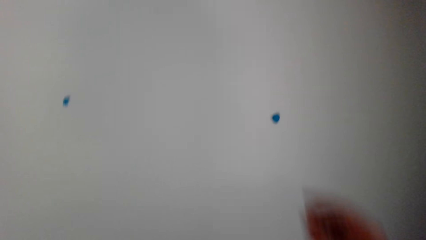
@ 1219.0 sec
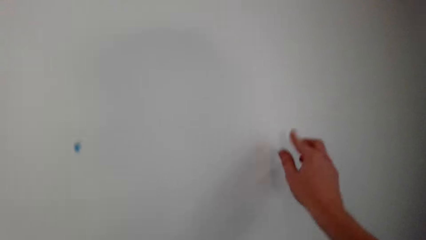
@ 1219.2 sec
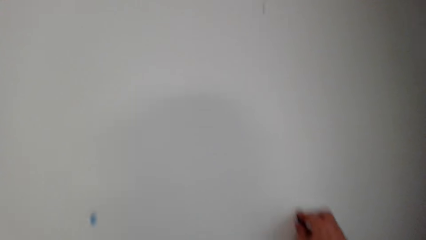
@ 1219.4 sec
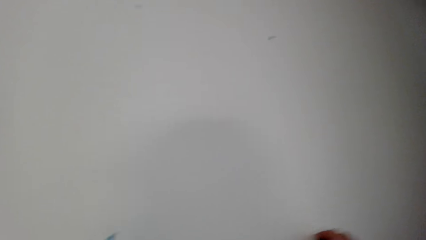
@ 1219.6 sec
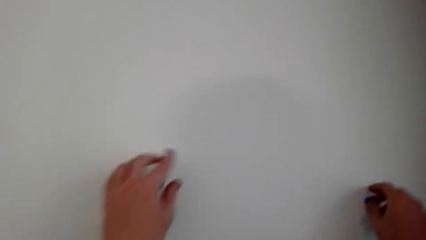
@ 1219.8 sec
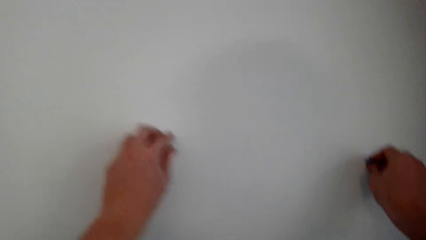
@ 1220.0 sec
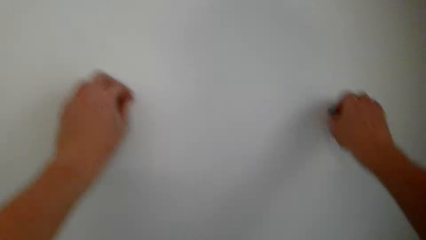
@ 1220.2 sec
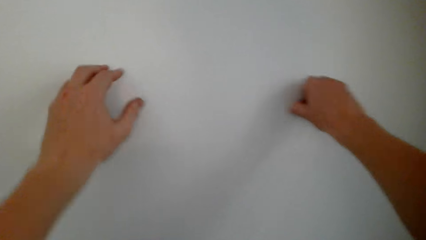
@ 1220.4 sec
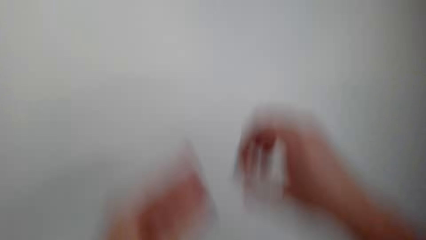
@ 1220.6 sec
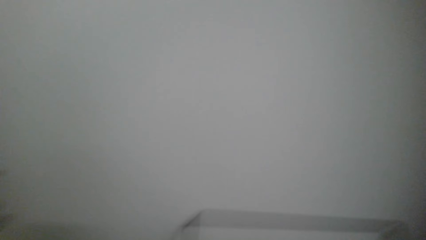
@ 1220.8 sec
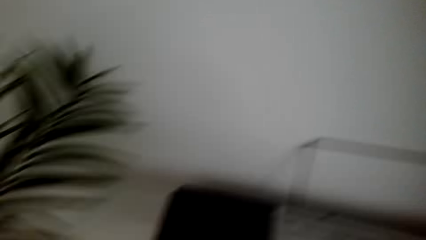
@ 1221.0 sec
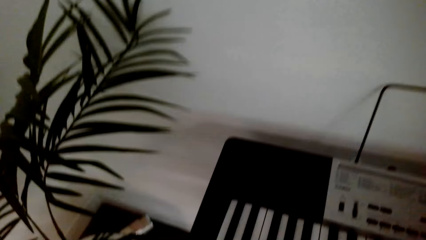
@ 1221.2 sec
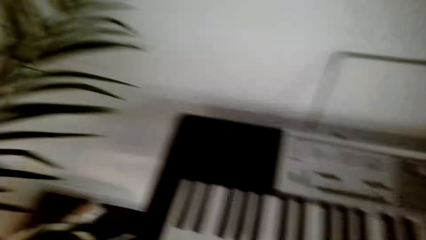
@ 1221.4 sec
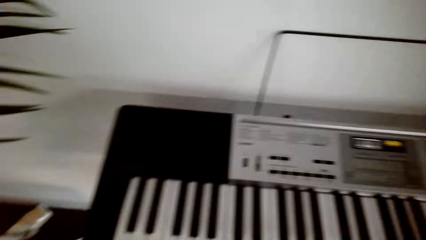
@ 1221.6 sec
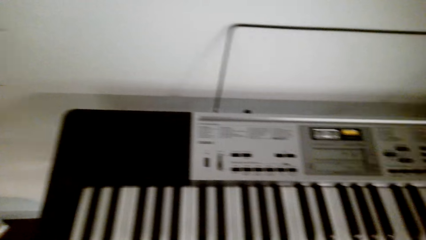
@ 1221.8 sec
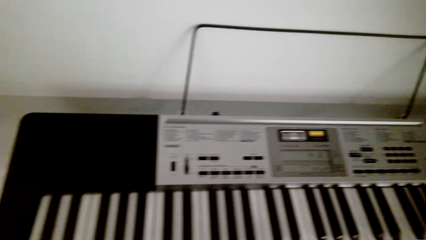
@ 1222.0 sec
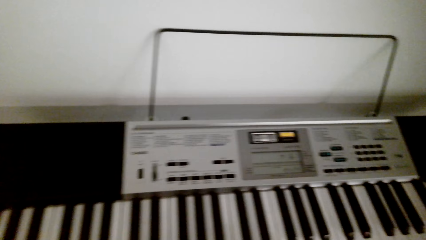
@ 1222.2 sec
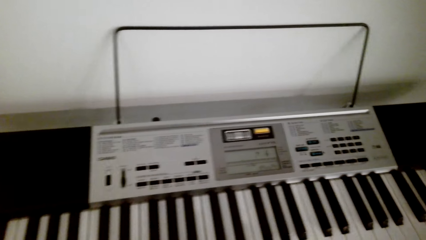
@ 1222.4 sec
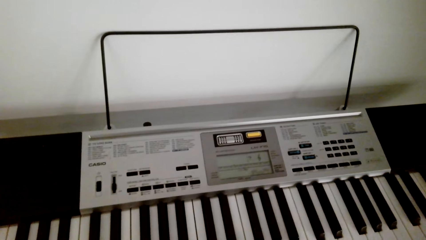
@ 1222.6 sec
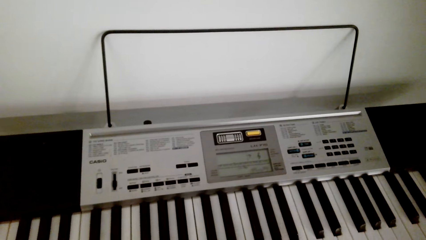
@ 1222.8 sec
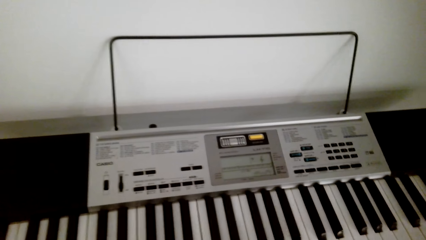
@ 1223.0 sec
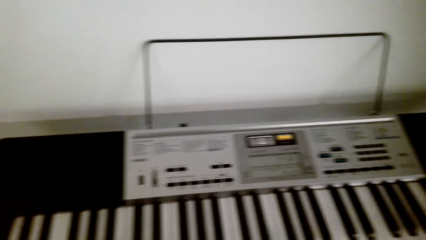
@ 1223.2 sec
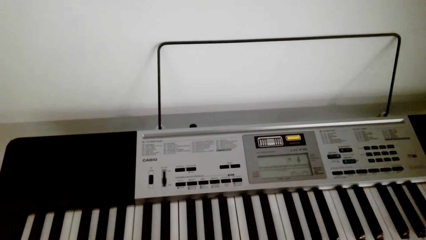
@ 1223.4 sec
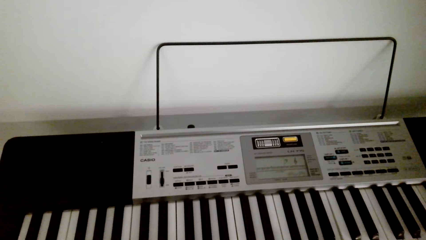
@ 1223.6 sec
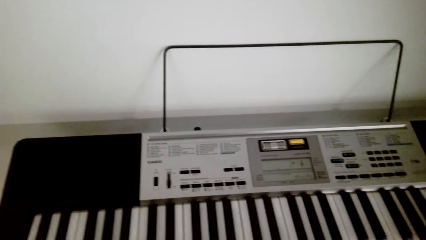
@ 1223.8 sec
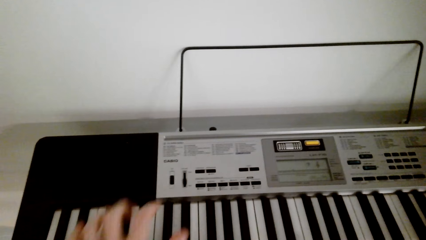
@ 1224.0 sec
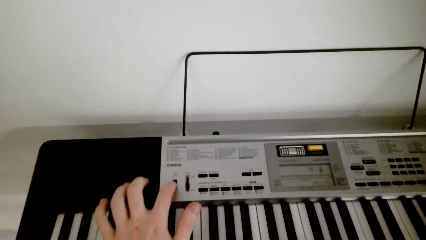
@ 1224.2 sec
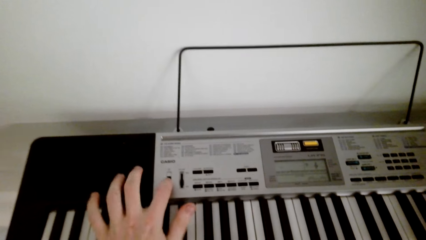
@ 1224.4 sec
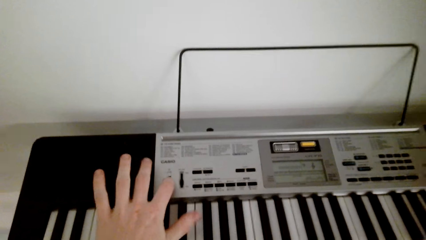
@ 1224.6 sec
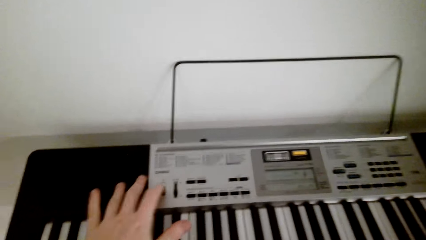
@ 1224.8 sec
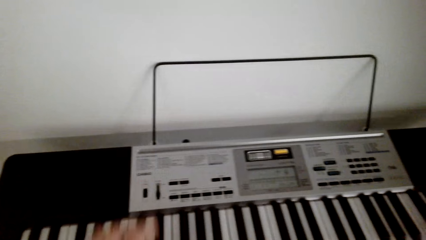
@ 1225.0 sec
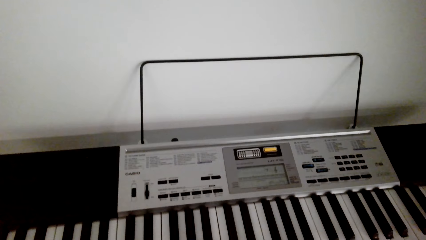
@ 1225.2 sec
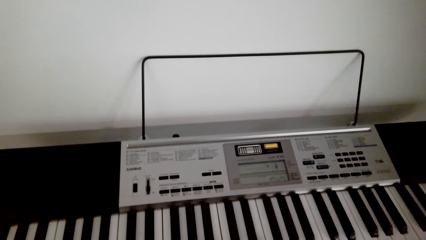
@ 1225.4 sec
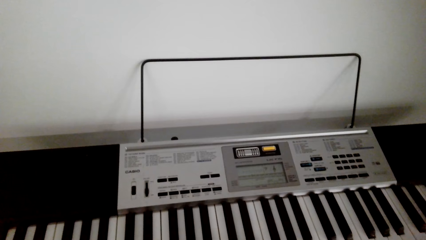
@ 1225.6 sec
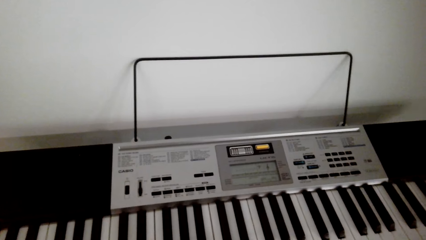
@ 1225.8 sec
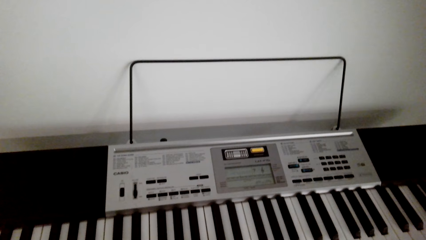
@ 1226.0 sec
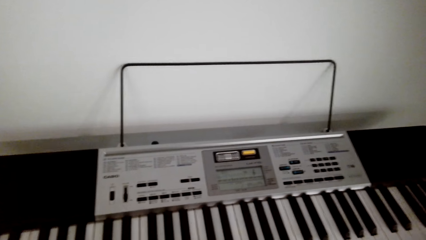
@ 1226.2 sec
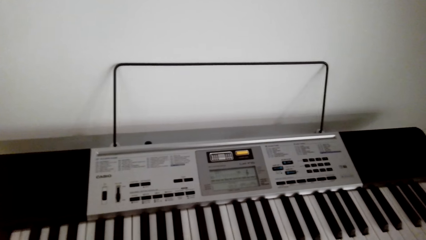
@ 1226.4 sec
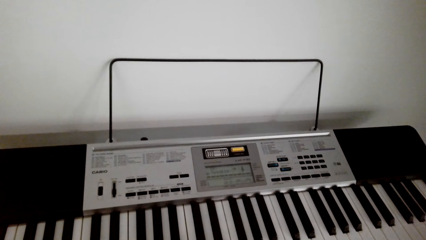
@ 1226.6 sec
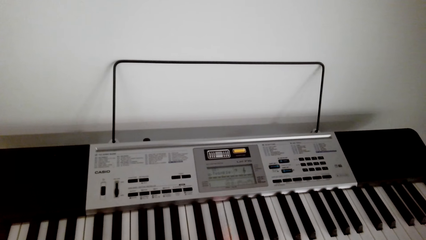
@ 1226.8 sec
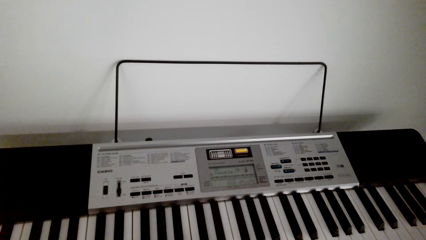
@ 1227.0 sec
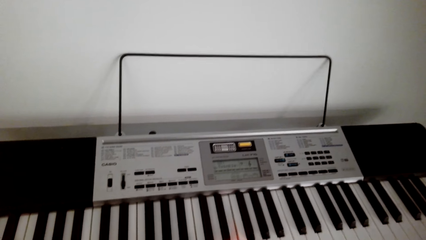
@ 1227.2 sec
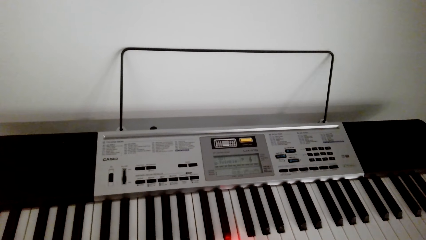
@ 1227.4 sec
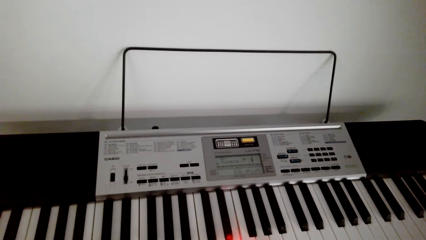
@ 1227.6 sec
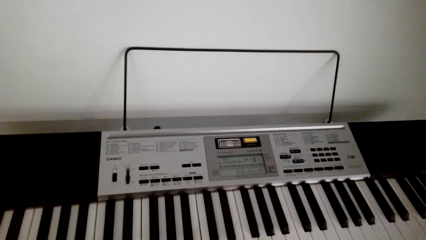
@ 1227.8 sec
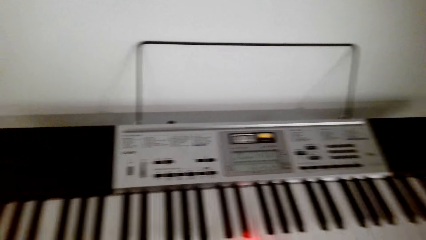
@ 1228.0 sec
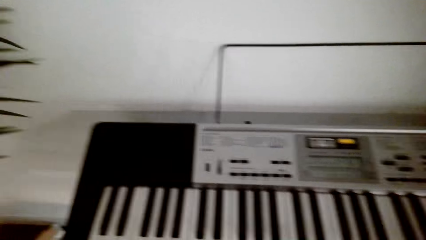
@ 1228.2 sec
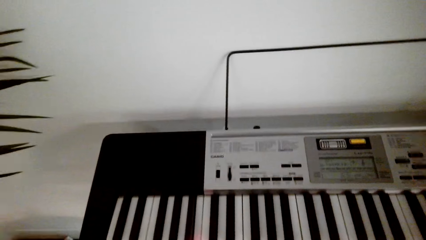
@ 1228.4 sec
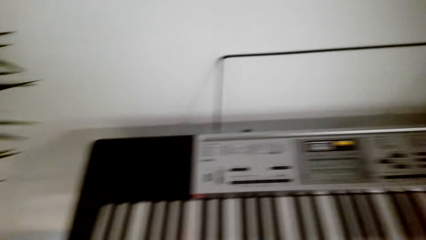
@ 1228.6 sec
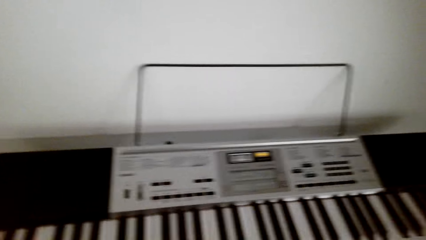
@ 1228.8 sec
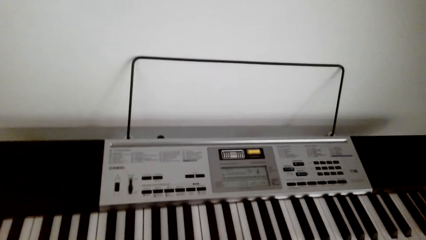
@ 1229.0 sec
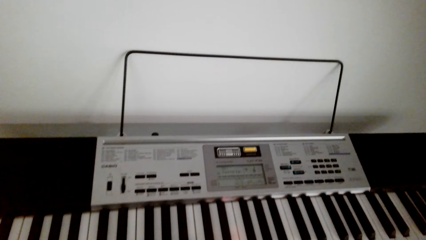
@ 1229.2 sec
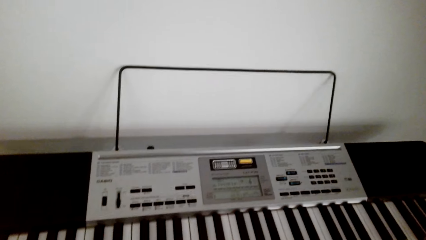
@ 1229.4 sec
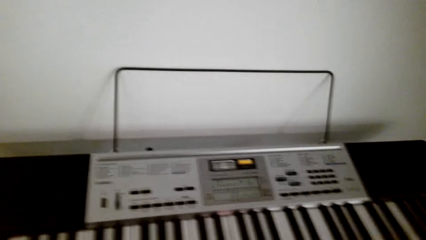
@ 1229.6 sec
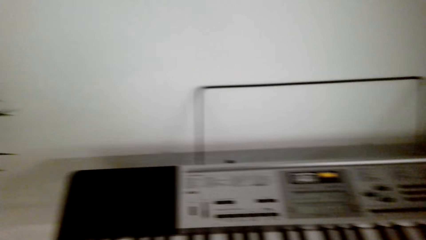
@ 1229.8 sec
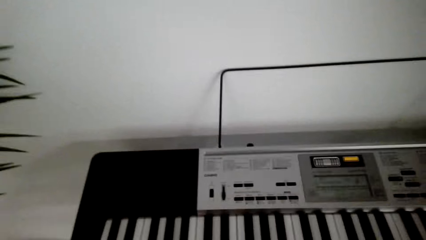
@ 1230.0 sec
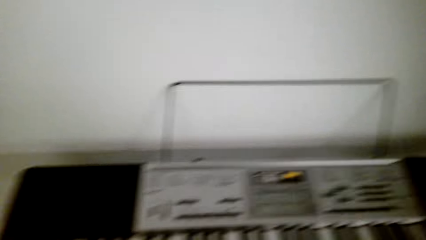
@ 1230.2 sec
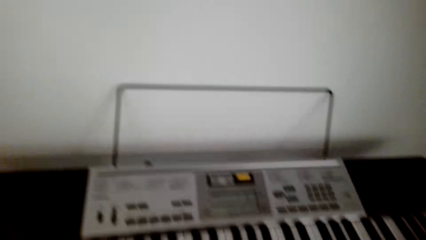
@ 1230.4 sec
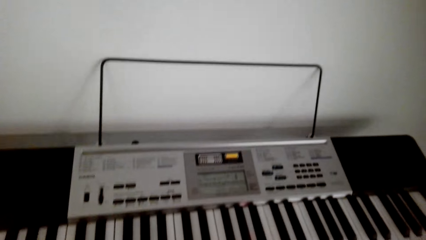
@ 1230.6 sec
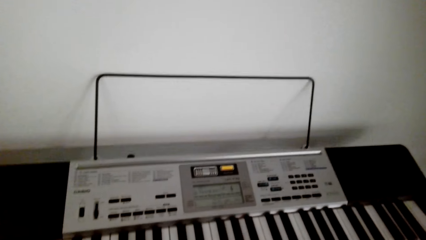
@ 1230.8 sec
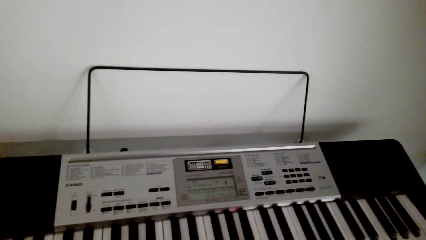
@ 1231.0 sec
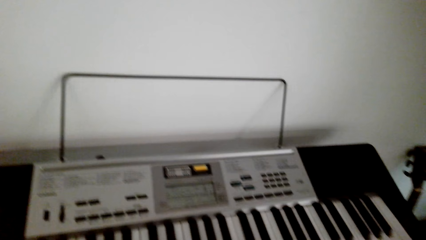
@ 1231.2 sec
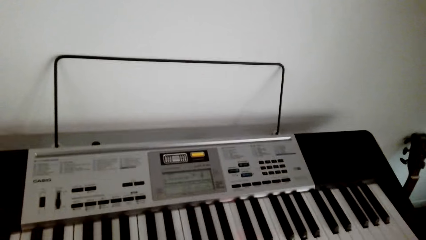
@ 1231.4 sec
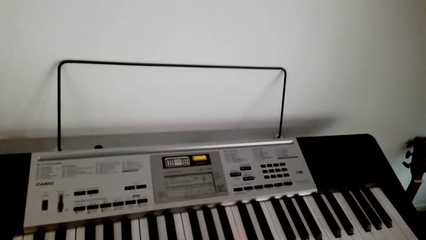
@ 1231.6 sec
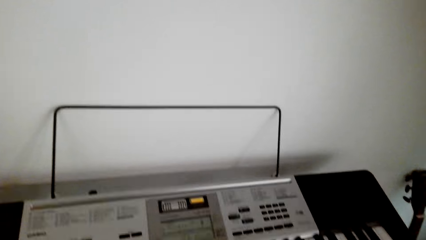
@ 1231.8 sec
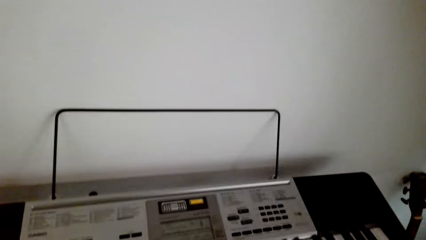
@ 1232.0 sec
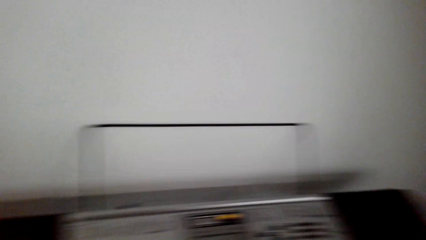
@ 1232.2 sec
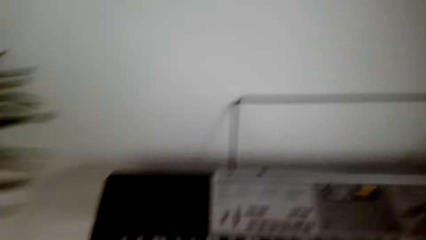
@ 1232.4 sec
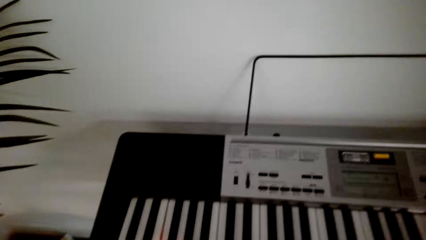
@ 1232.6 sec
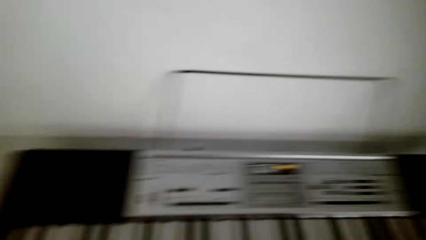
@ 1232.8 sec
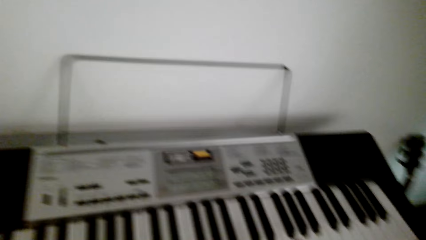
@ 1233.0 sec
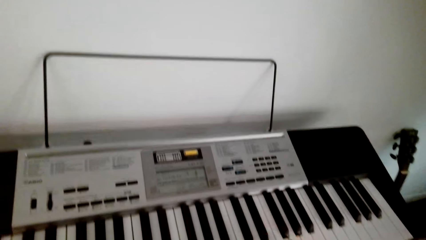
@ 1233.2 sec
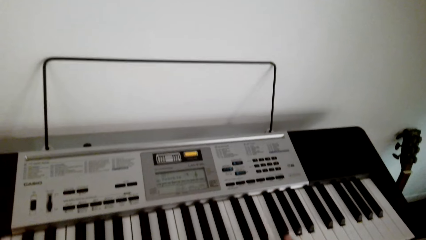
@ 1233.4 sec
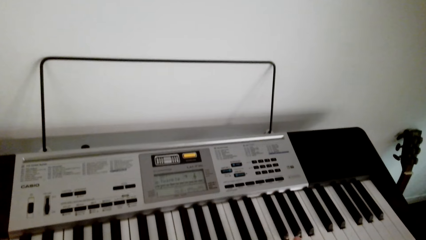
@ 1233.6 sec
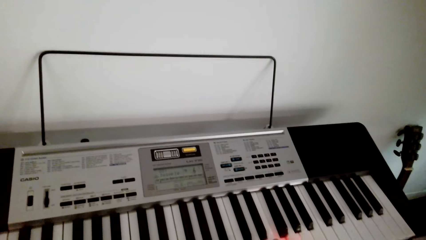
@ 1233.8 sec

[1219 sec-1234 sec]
The camera wearer looks around. They remove the poster putty from the wall. They sit on the piano stool. They turn on the piano. They play the piano. They shake their head rhythmically.
